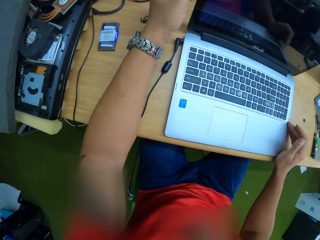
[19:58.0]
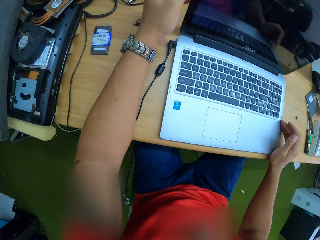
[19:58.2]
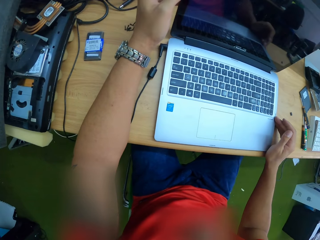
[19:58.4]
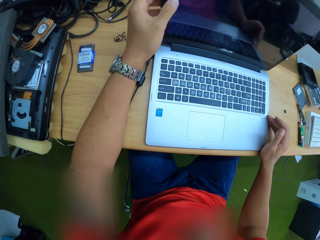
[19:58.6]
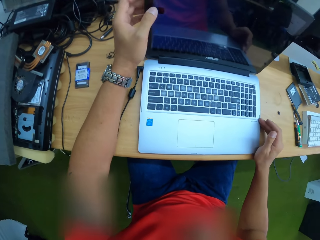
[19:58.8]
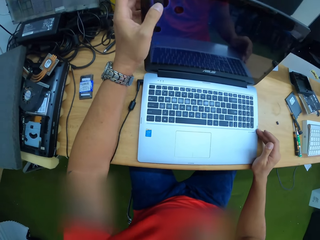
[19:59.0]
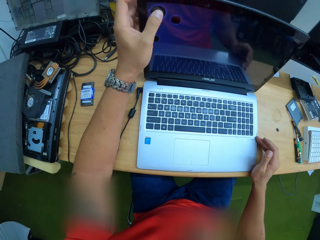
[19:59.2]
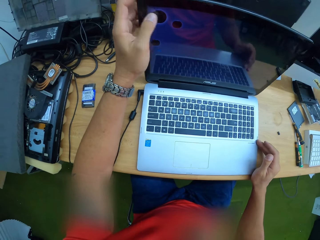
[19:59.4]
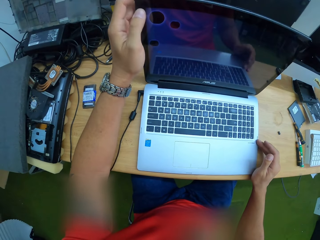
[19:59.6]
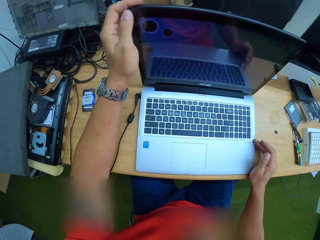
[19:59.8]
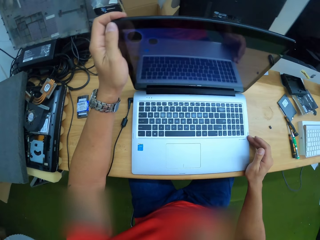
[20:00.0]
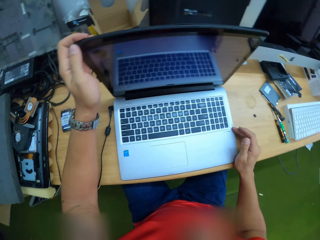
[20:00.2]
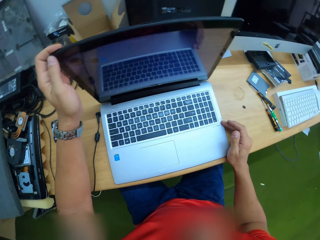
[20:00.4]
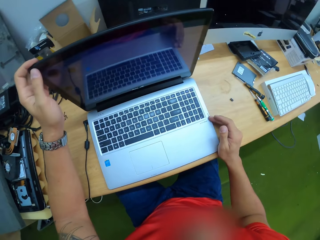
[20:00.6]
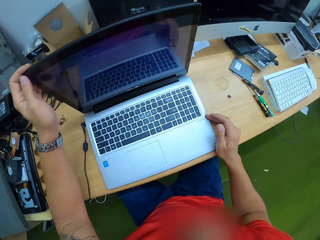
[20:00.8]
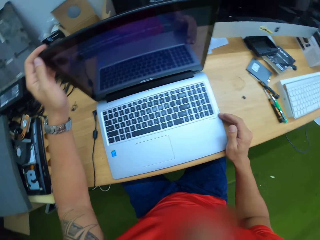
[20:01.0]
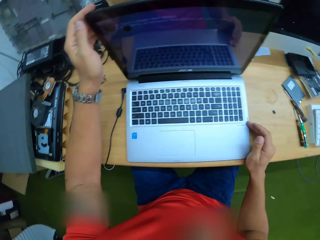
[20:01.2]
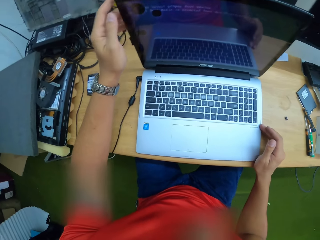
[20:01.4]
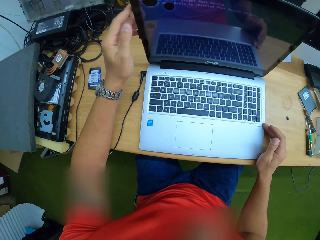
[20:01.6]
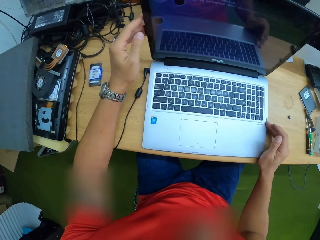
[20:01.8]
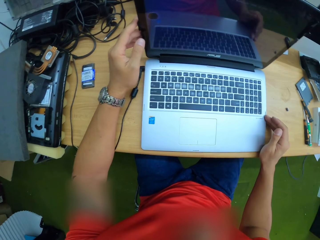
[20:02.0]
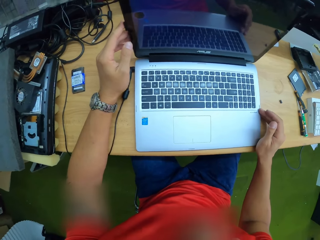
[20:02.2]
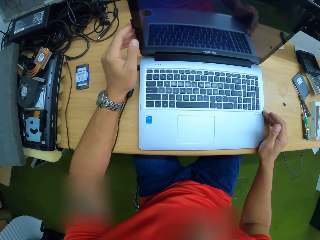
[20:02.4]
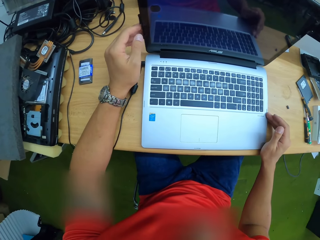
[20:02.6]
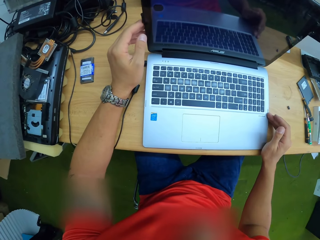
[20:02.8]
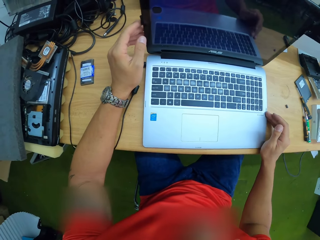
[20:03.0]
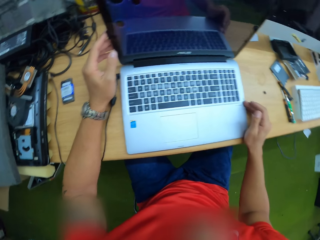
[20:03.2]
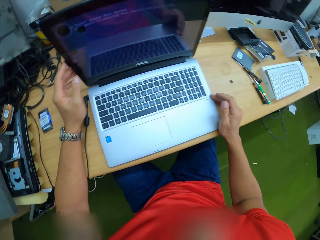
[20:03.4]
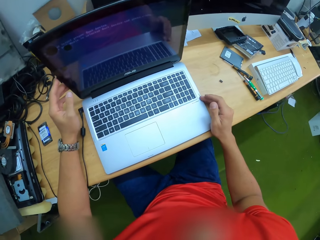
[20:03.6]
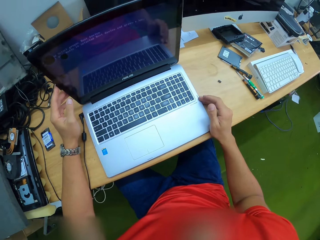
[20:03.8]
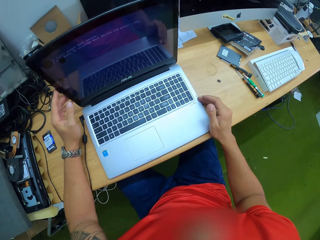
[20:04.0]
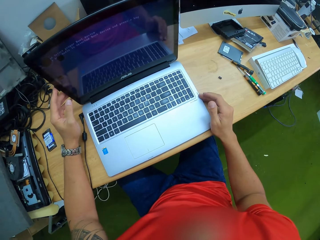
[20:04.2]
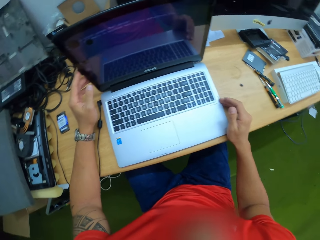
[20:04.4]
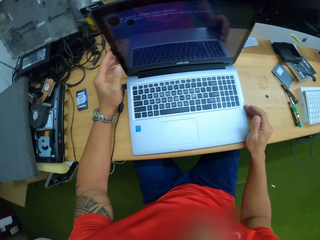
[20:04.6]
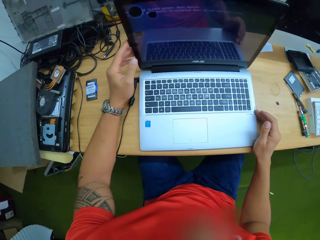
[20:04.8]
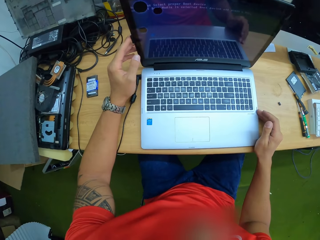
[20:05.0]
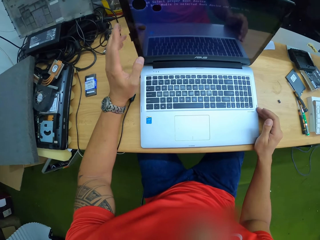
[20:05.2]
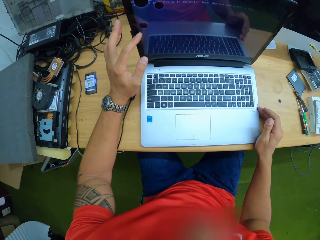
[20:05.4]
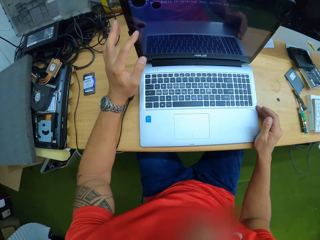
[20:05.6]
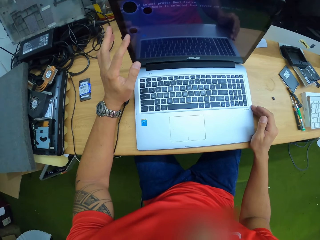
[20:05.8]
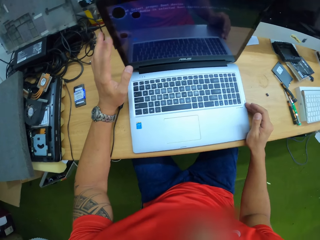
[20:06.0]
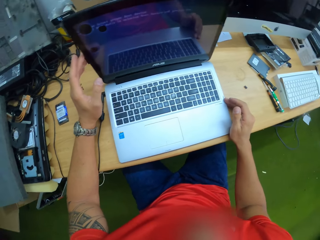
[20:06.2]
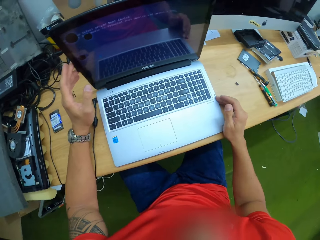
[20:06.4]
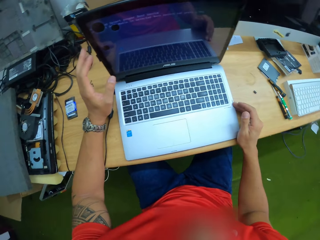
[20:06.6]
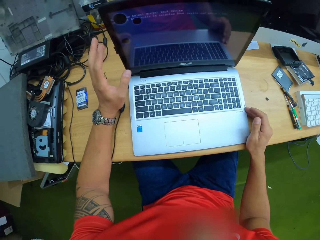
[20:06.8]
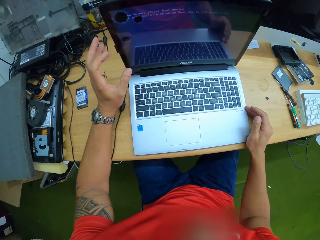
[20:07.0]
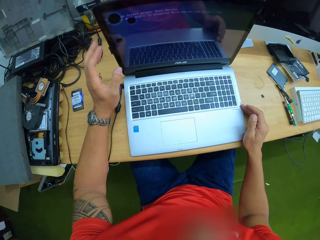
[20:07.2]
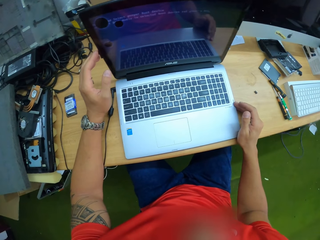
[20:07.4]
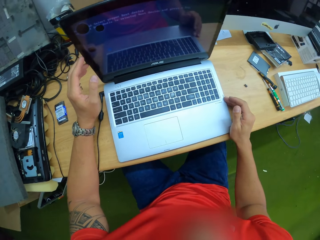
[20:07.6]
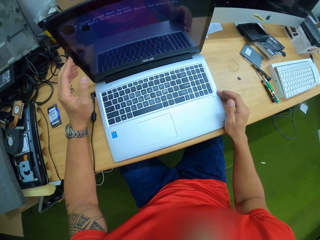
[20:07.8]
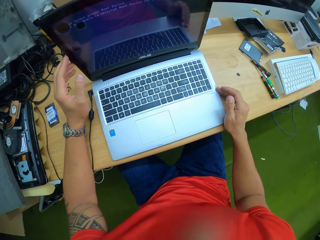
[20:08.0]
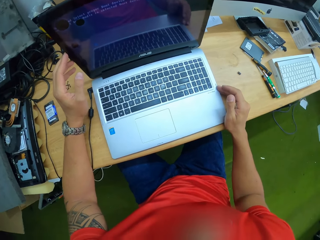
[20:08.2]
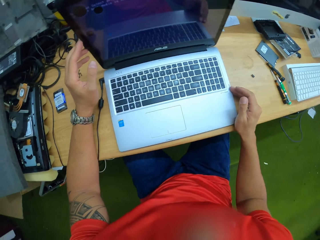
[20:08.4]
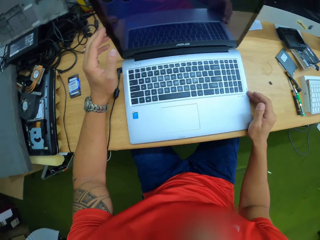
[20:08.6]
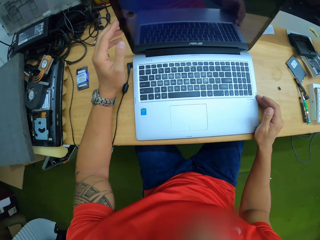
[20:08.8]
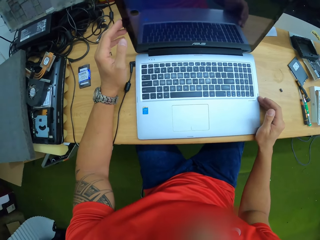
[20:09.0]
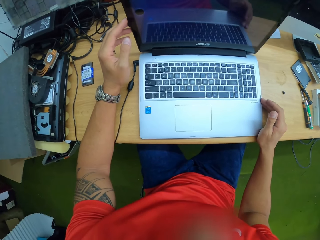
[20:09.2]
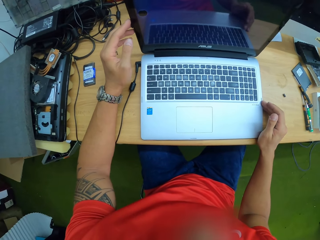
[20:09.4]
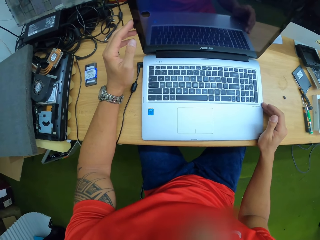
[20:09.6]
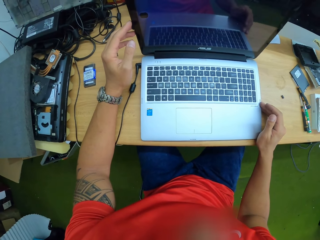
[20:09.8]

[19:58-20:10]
The camera wearer presses the screen of the laptop with his left thumb.

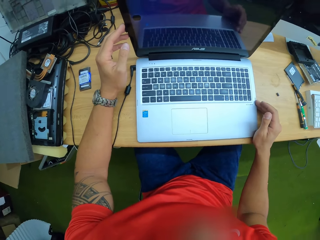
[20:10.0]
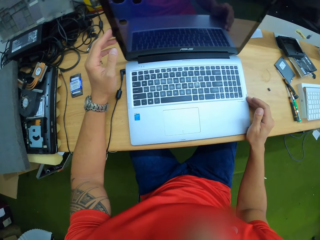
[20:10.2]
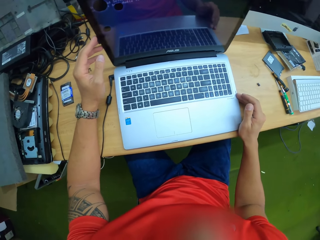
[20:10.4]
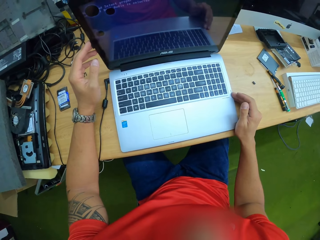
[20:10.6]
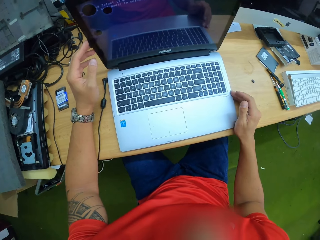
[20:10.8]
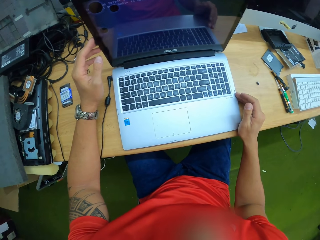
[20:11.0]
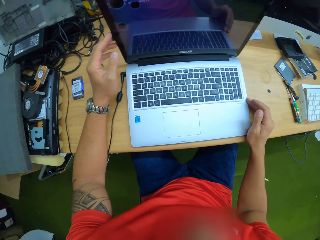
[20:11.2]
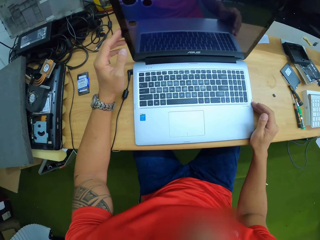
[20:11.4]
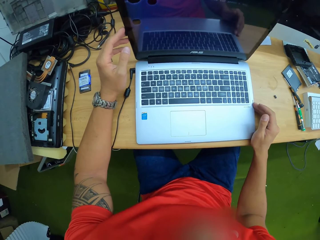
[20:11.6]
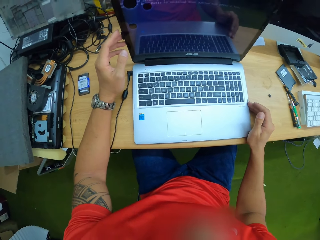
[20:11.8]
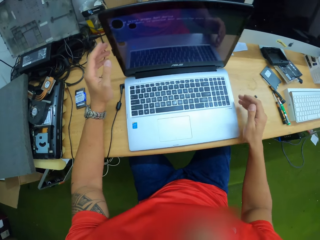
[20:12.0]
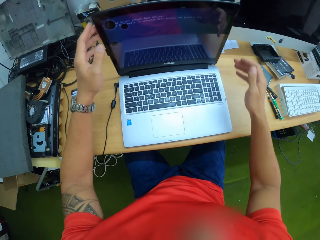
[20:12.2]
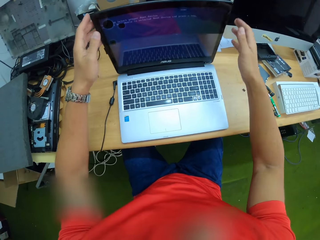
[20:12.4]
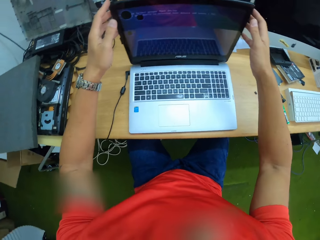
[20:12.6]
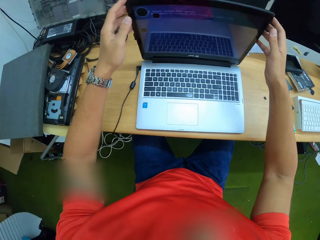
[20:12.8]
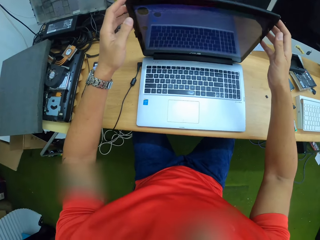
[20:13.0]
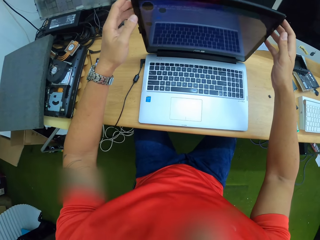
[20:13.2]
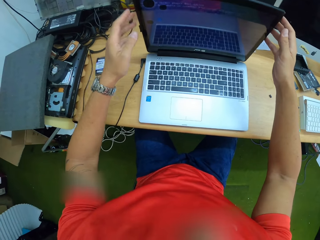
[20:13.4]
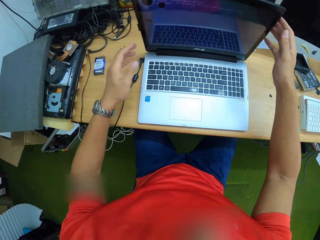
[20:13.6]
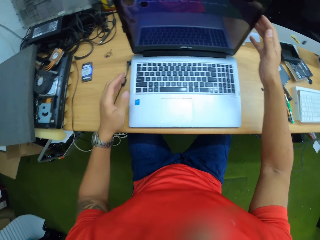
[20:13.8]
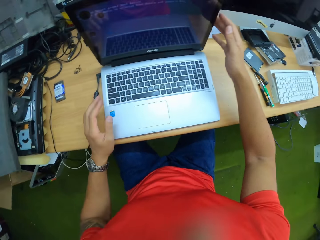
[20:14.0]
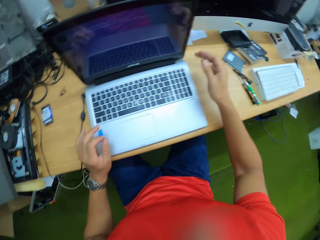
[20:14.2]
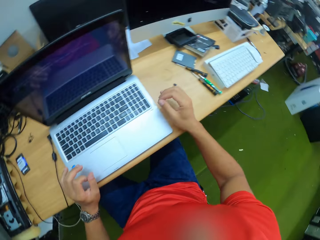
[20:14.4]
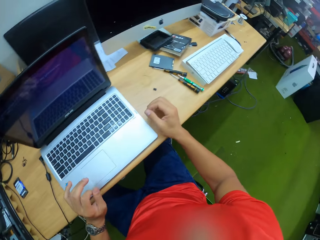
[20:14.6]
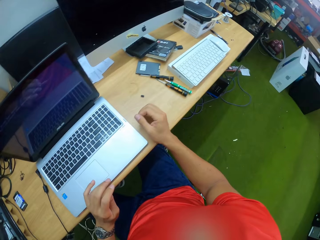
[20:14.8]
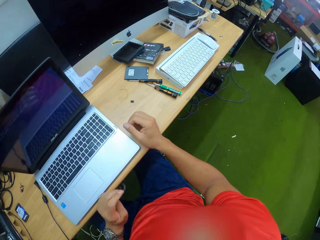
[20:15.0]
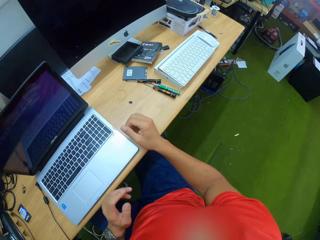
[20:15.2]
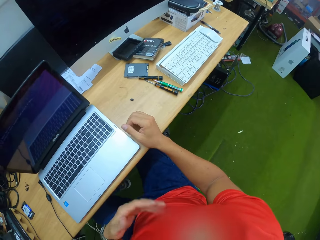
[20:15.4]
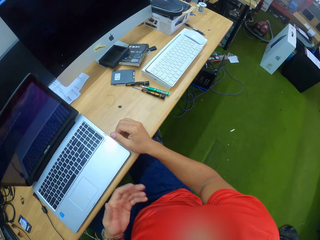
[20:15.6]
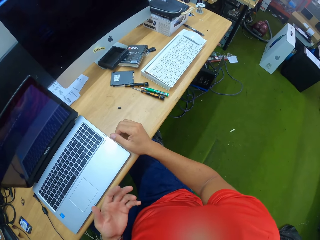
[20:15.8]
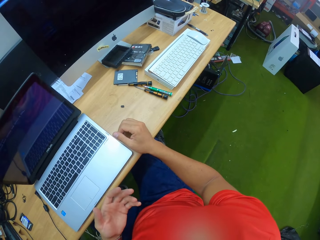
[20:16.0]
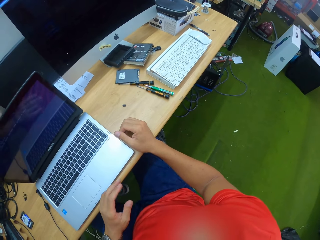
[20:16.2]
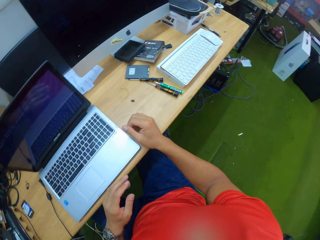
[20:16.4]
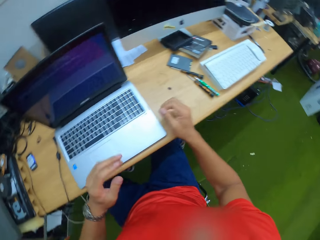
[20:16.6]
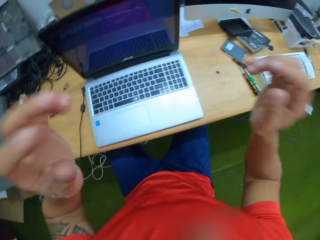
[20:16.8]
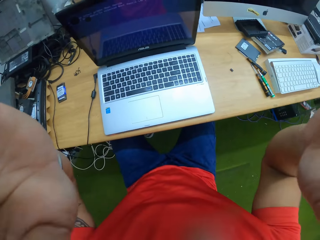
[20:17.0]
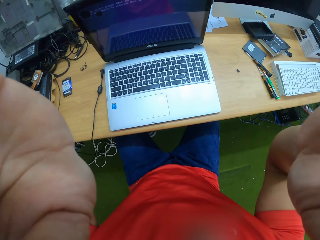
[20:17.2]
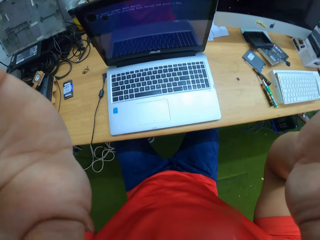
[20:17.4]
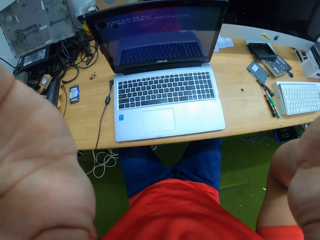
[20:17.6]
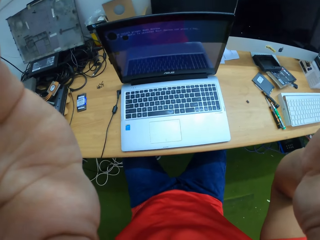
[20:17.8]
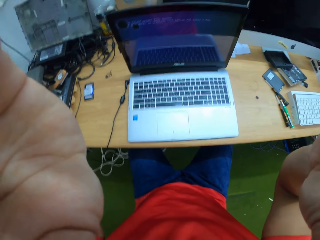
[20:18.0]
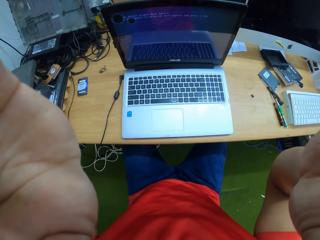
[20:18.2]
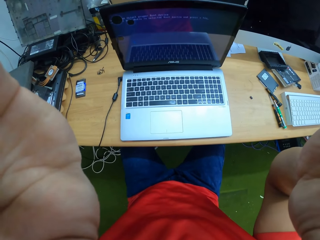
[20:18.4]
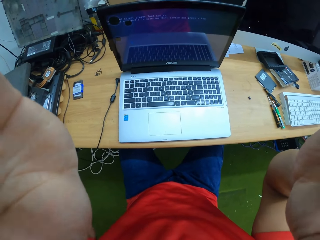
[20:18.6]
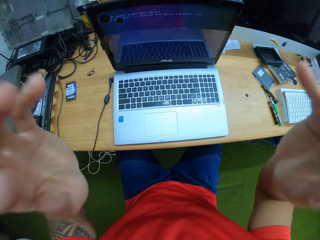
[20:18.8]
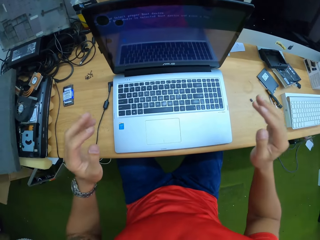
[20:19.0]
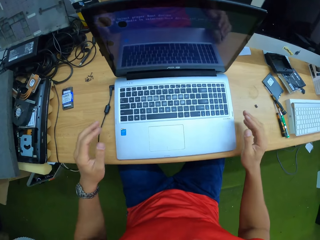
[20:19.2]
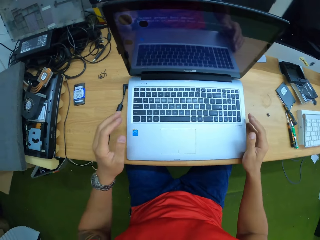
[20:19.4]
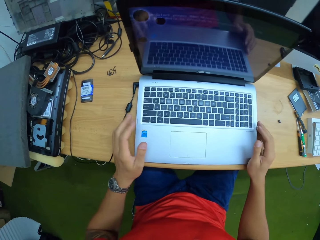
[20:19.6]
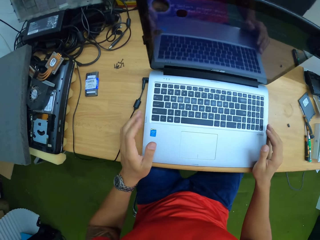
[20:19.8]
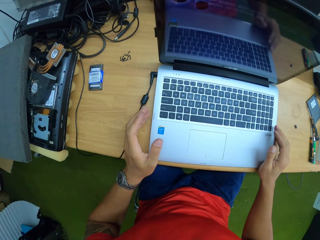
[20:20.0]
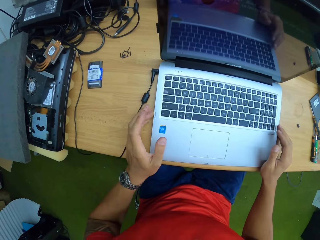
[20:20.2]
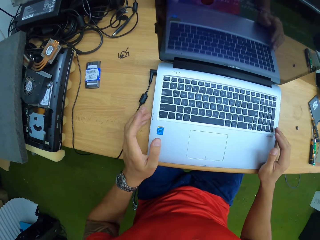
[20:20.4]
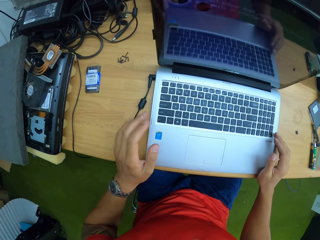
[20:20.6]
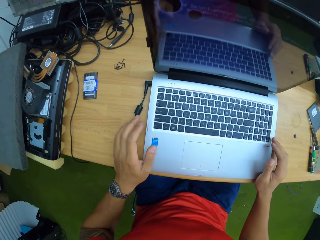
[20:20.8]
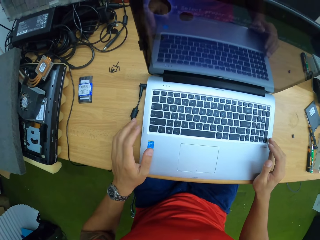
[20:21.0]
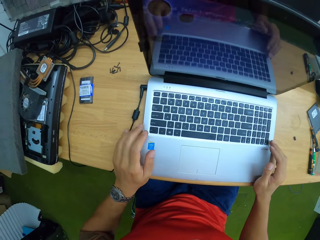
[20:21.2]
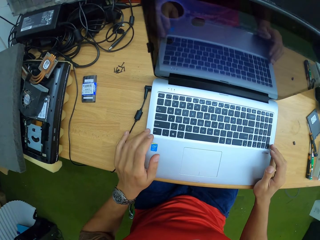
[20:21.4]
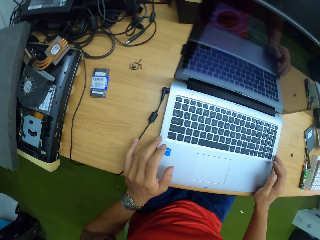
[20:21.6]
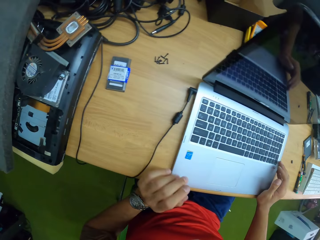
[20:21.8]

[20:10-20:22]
The camera wearer adjusts the laptop screen with both hands. He flips the screen. He looks around. He raises both hands towards his head. He lowers both hands to the laptop on the table. He places his hands.
